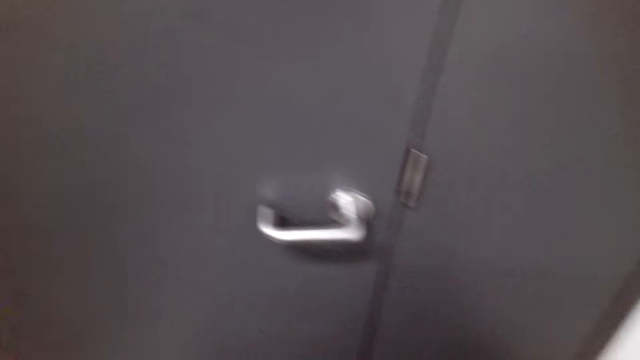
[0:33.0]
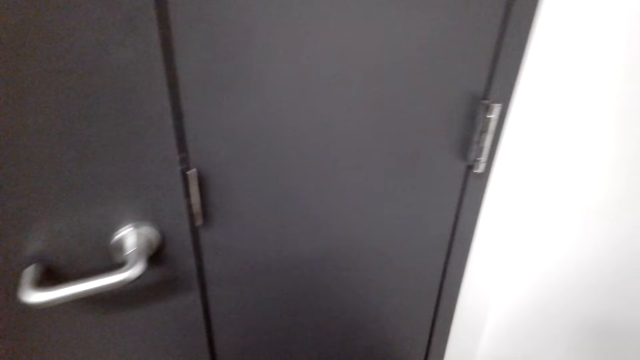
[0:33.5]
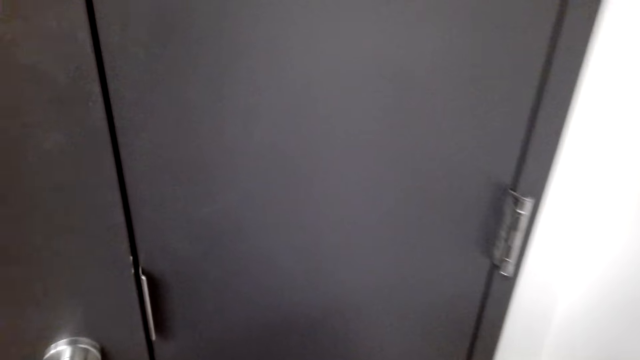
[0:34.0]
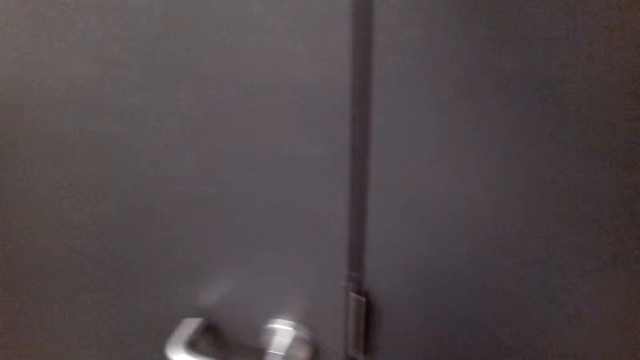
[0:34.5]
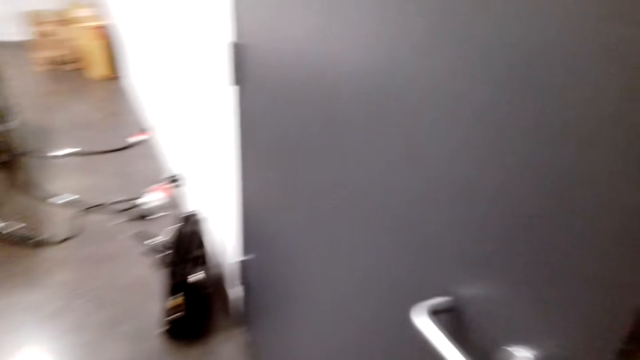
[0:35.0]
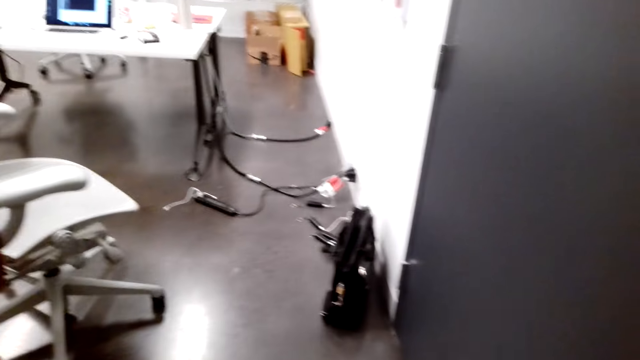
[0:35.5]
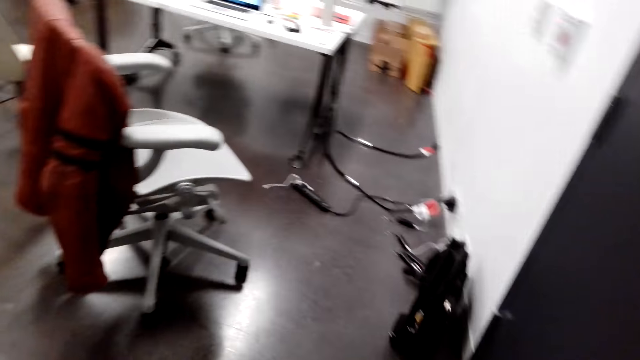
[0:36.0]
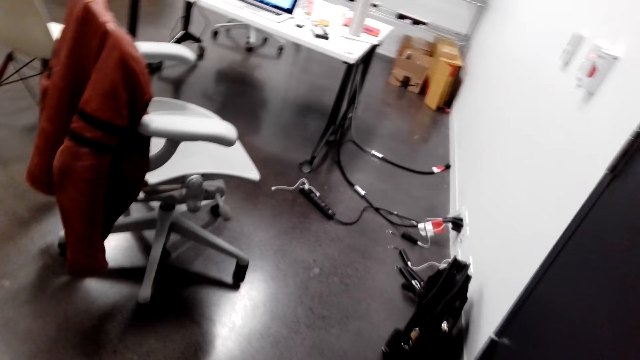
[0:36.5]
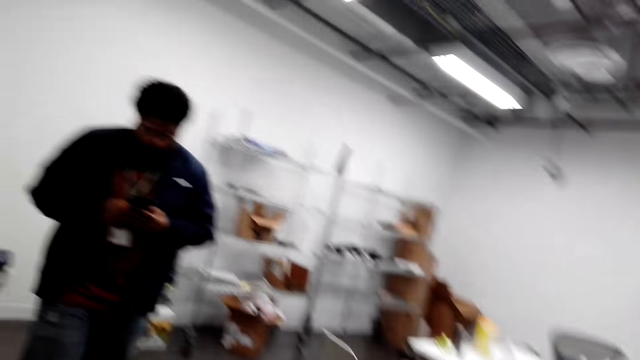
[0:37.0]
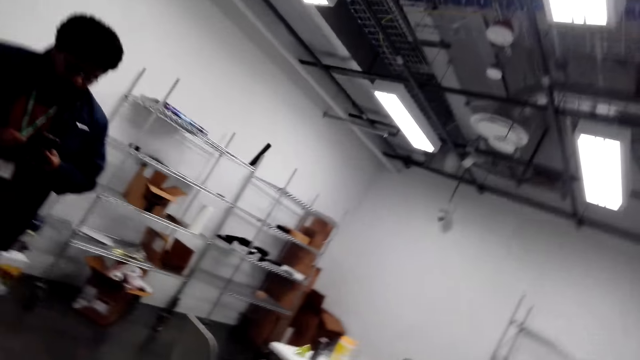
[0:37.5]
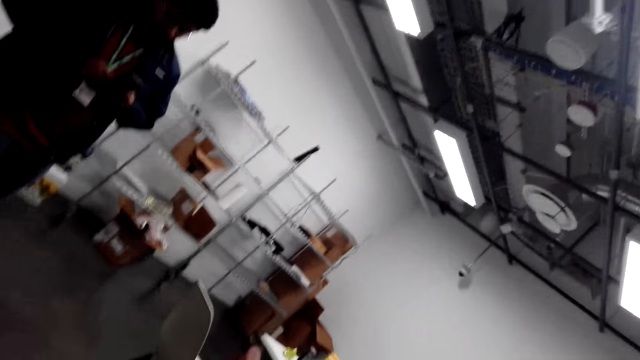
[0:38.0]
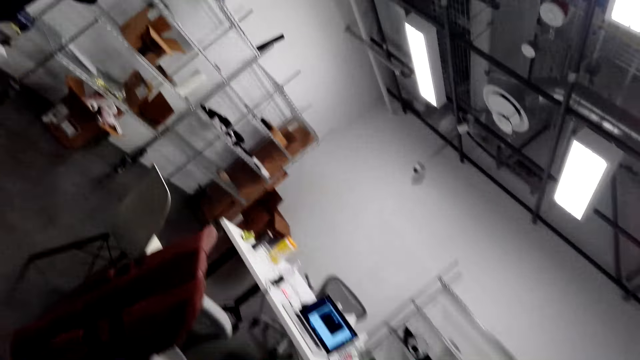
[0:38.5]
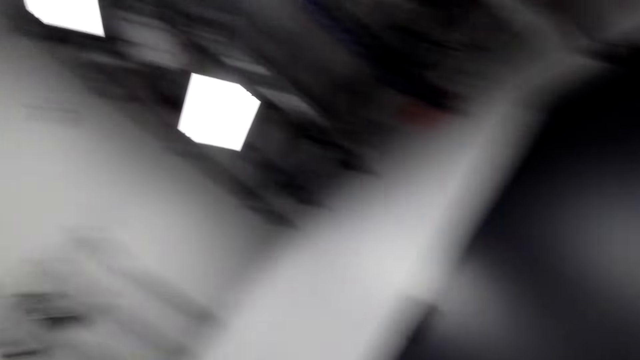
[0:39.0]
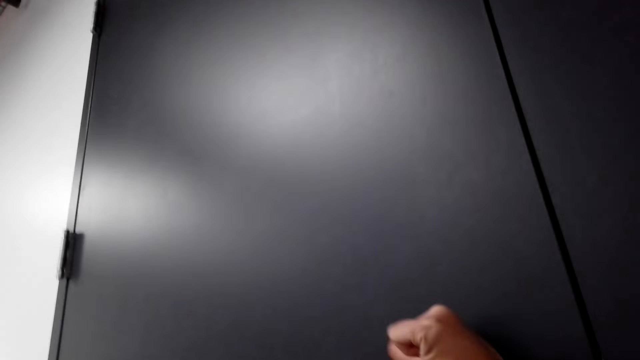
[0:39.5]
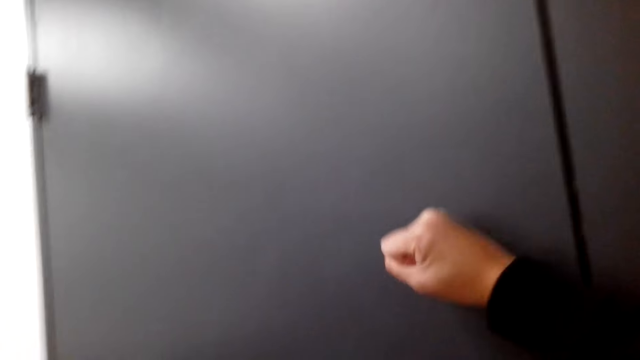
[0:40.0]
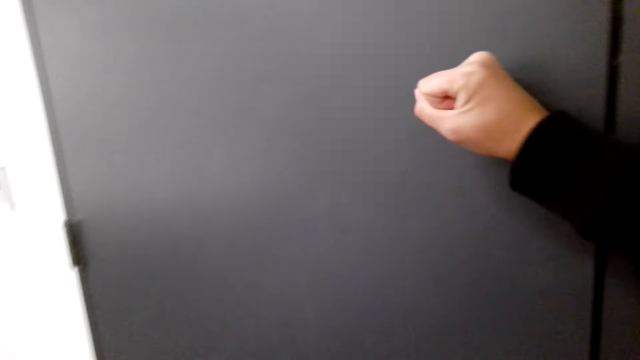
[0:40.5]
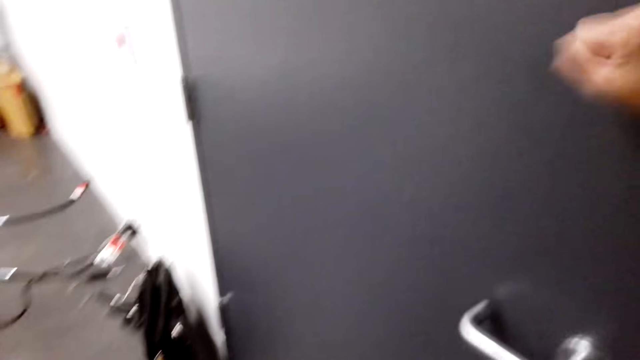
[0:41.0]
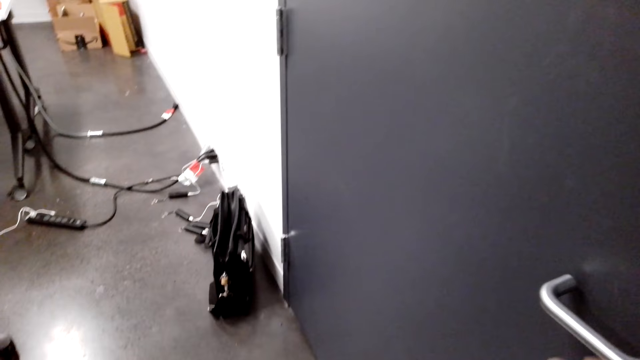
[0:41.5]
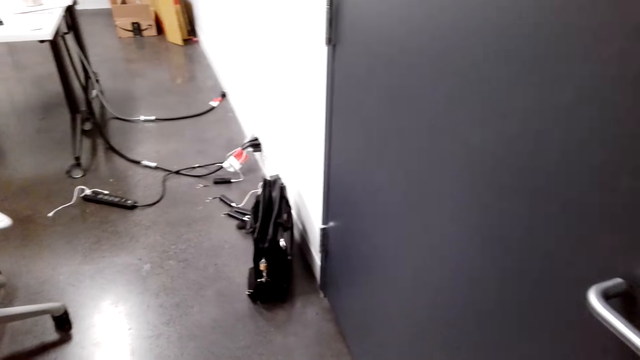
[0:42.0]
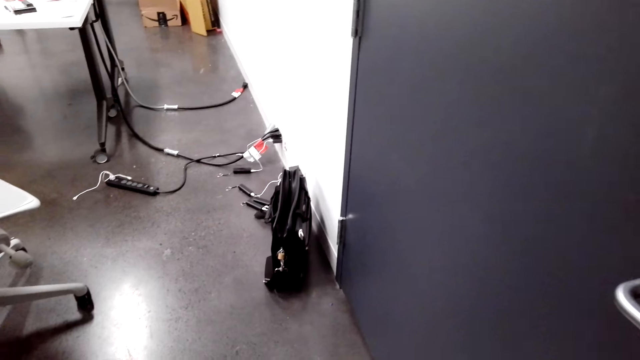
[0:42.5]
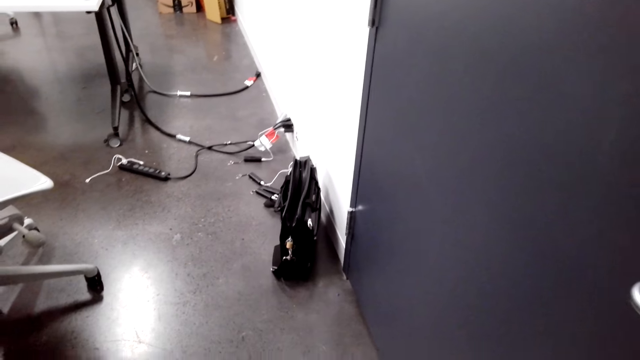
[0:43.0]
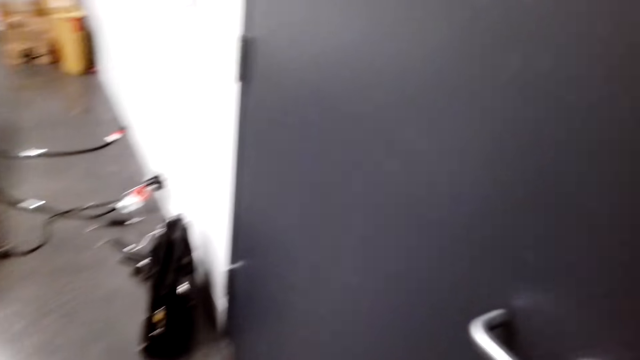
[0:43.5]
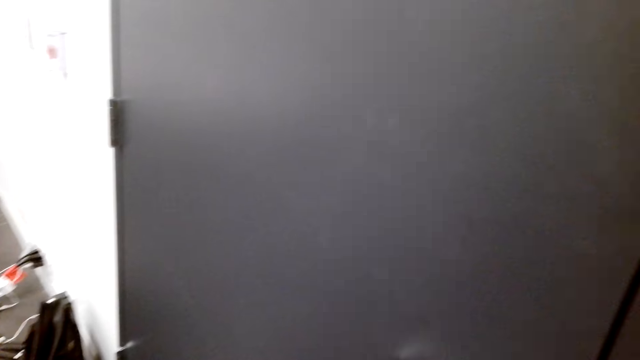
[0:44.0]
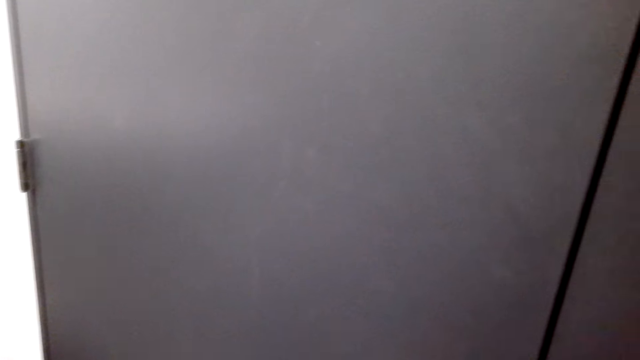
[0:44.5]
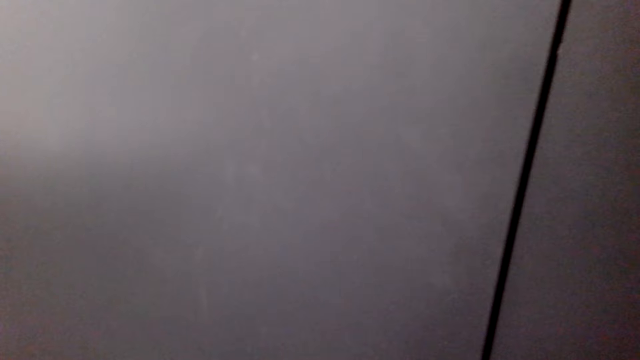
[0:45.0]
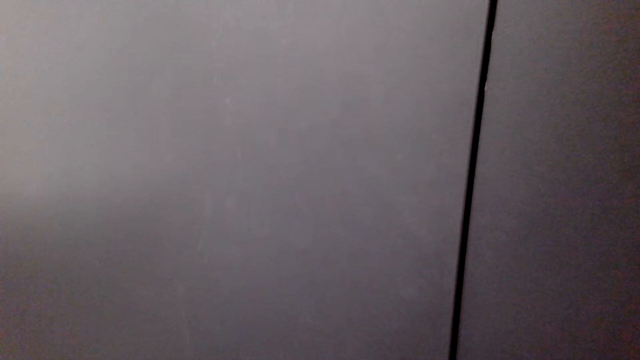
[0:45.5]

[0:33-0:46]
A man stands in the house. The camera wearer knocks on the door. They turn around the room.

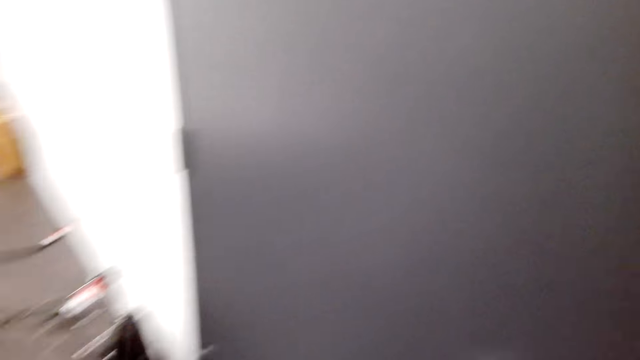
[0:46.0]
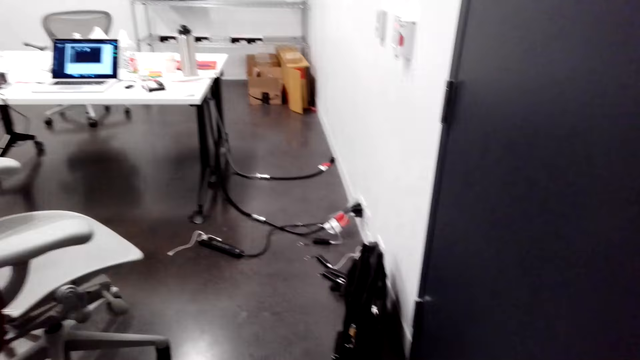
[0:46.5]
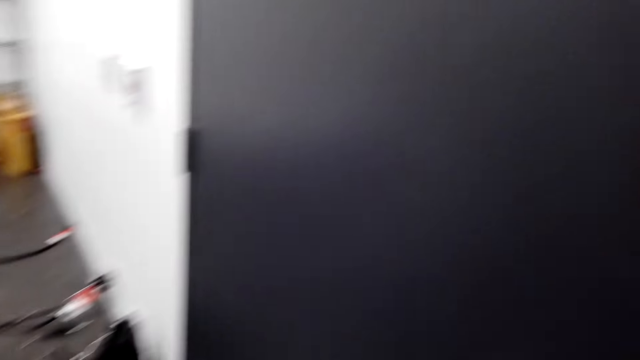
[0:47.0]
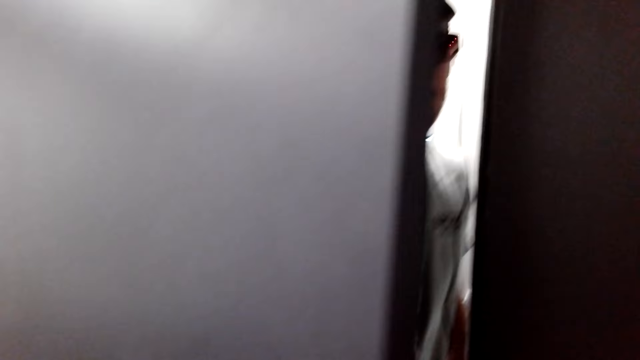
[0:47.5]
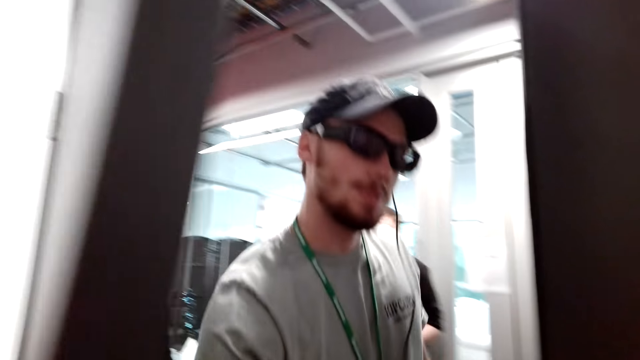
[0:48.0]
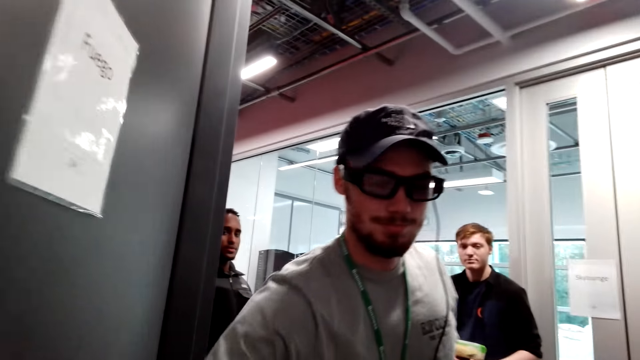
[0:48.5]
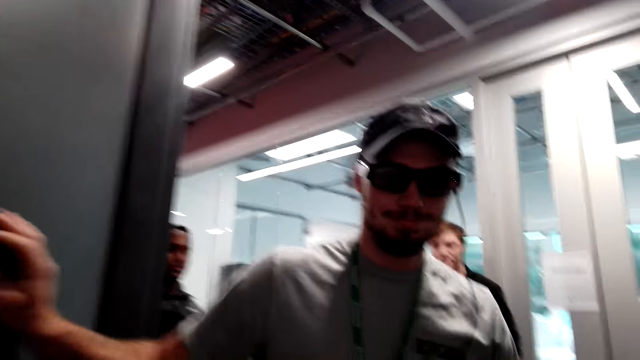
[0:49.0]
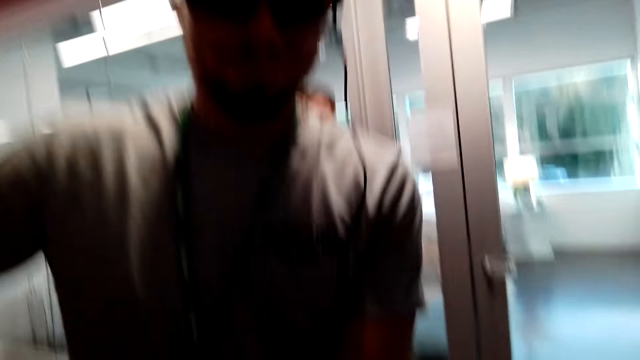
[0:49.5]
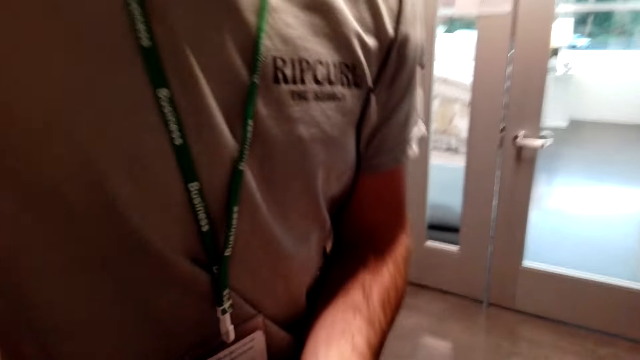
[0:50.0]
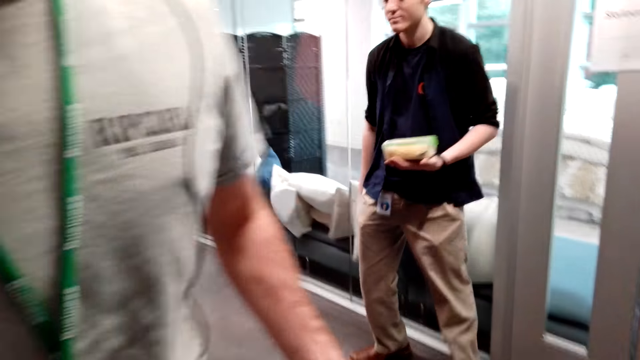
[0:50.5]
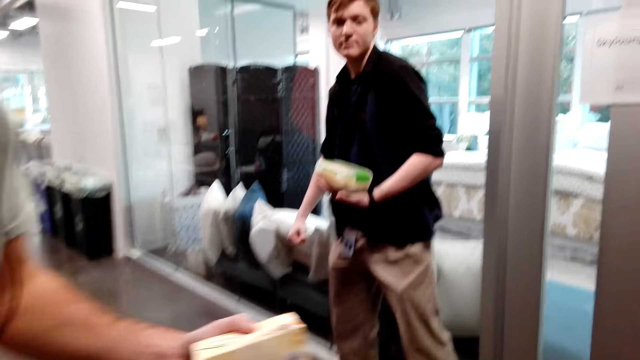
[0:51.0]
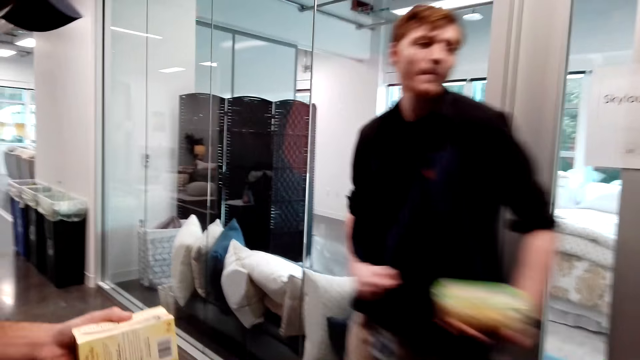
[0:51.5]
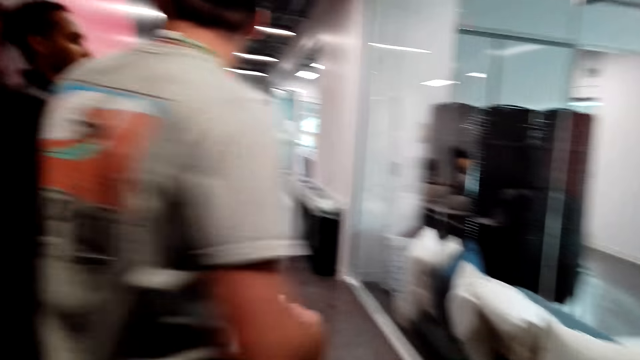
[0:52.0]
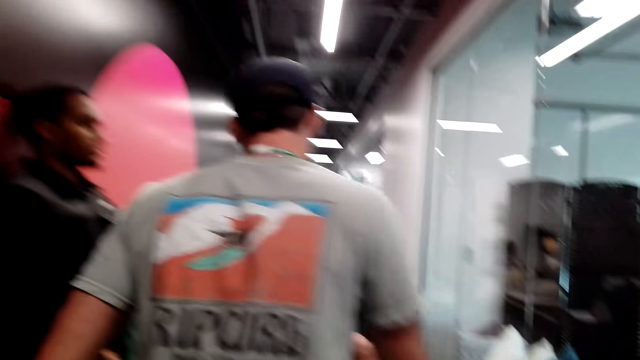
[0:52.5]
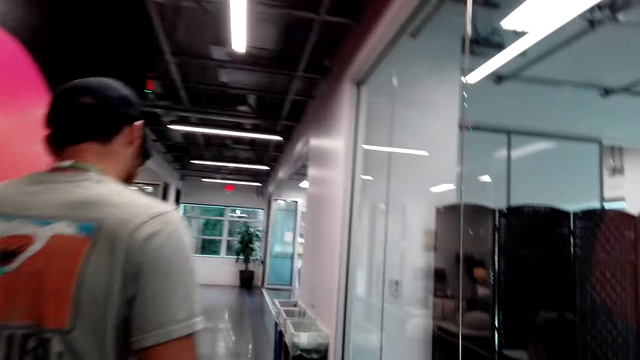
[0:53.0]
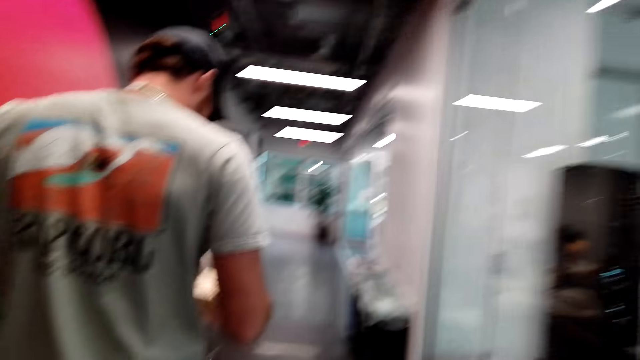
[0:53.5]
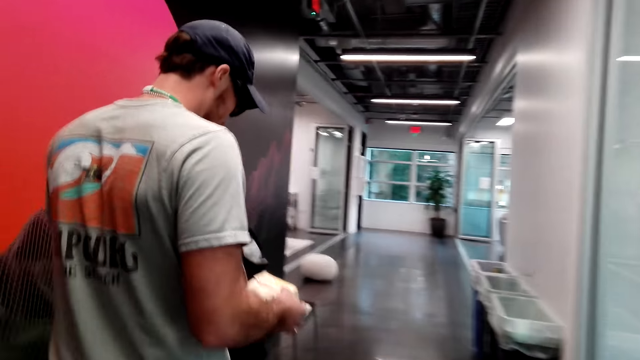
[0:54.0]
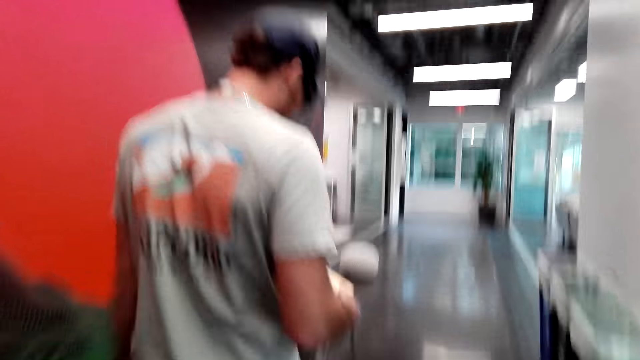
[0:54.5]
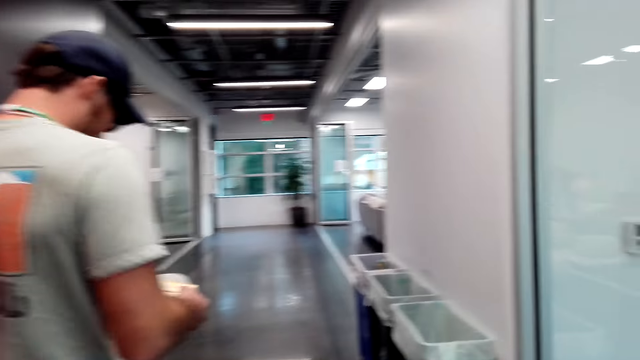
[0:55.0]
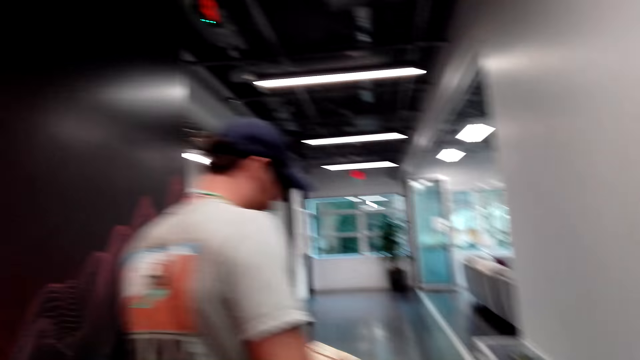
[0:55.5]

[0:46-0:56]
A man opens the door. The camera wearer walks out of the room. Another man holds a tin. Another man stands in the house. The first man walks towards another room in the house.
